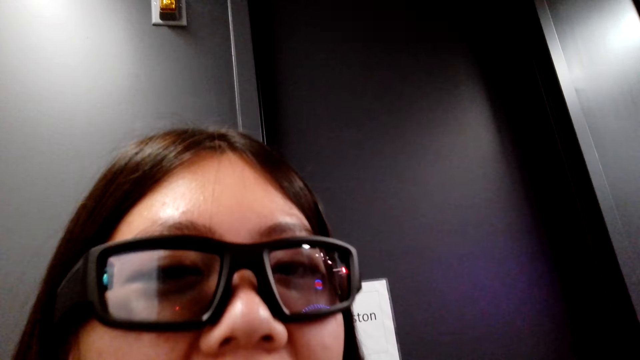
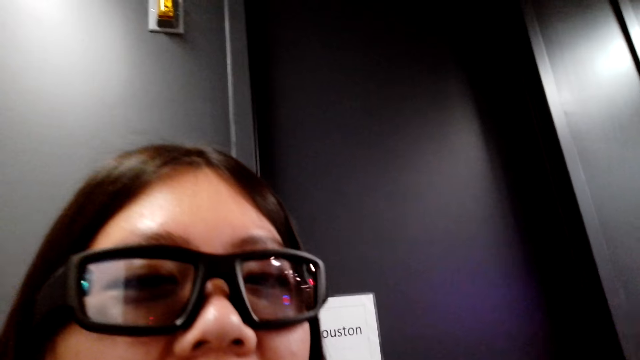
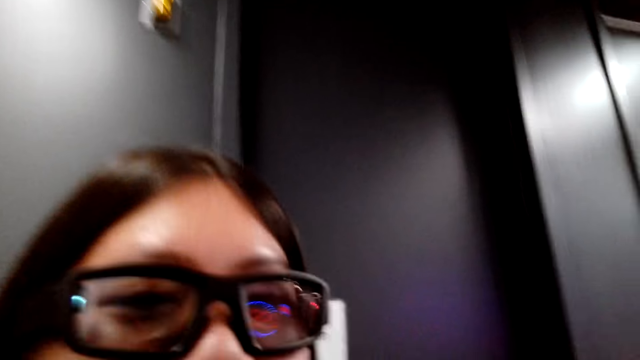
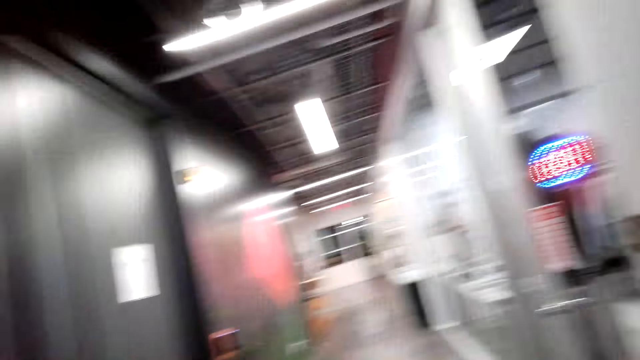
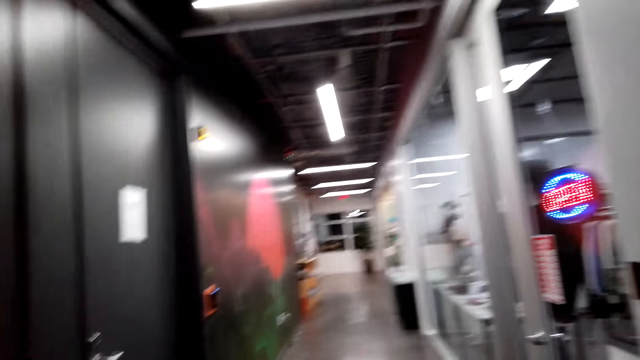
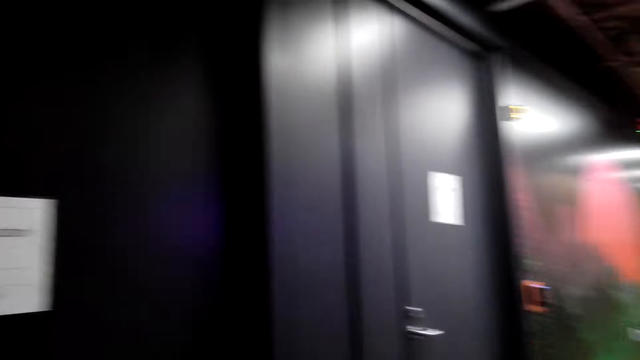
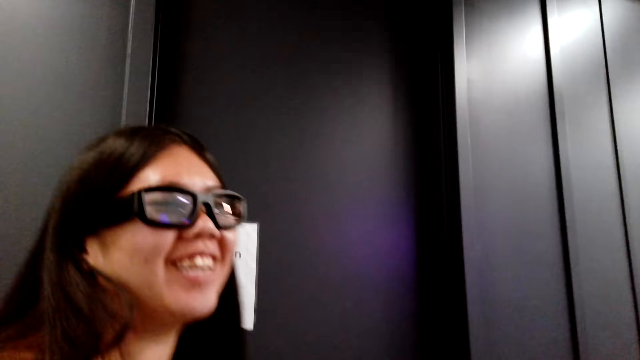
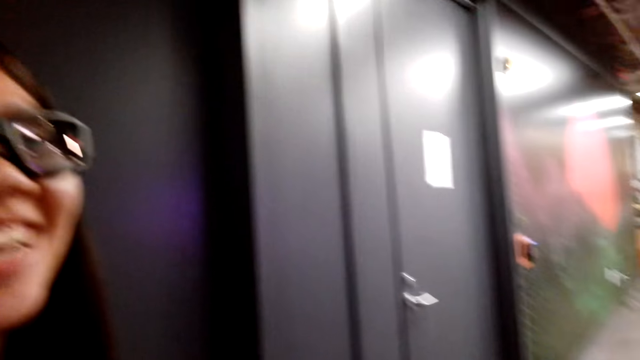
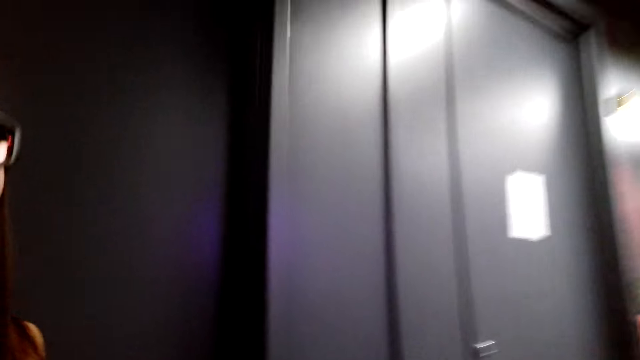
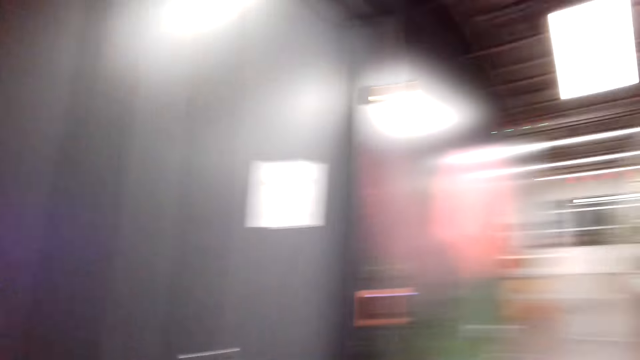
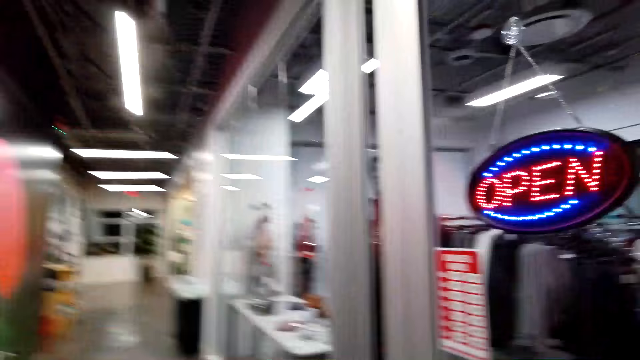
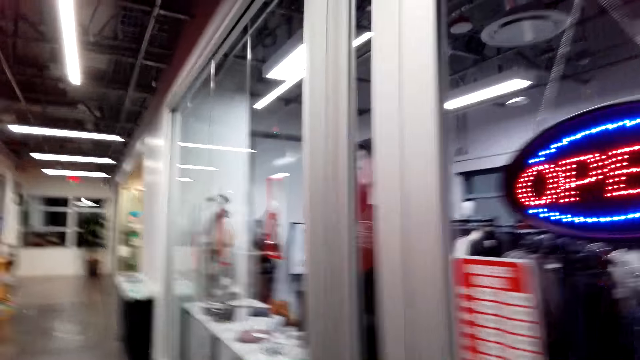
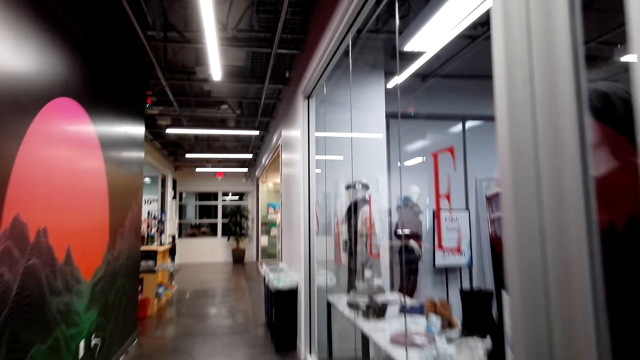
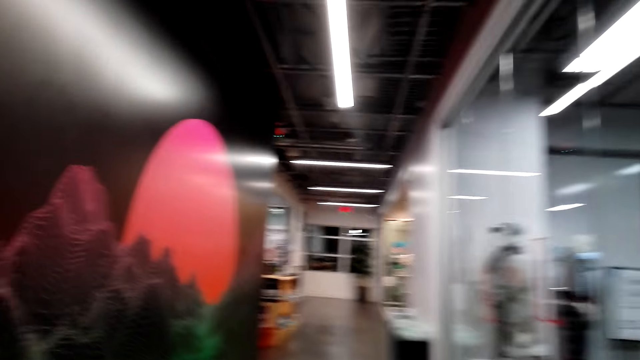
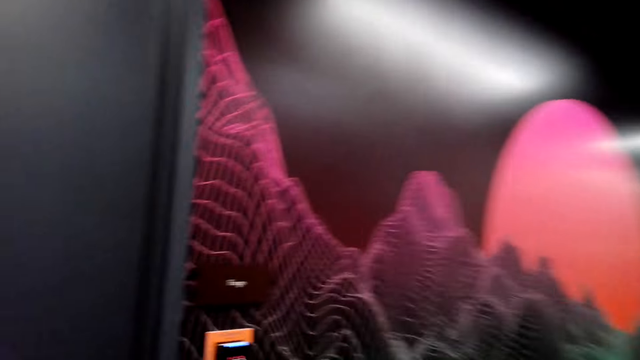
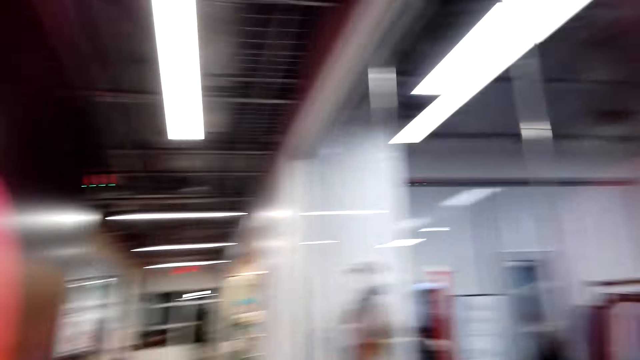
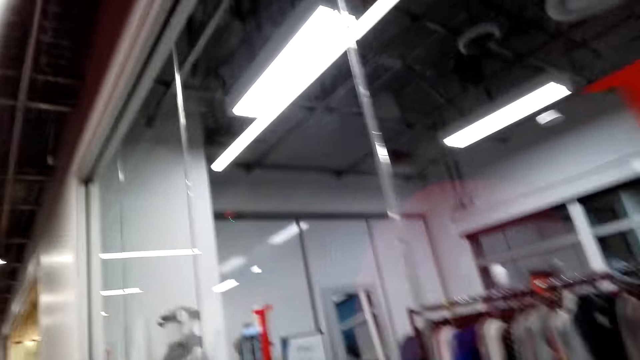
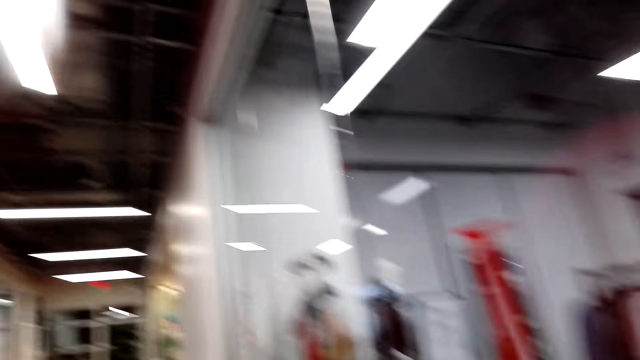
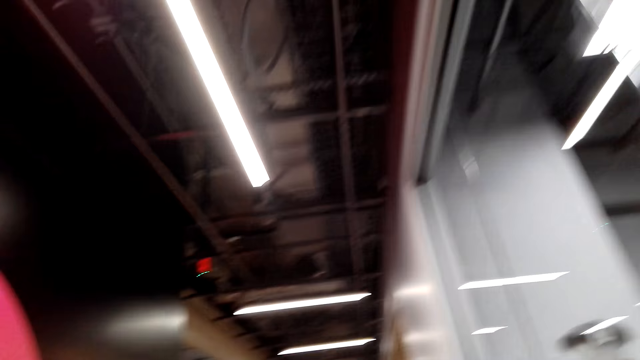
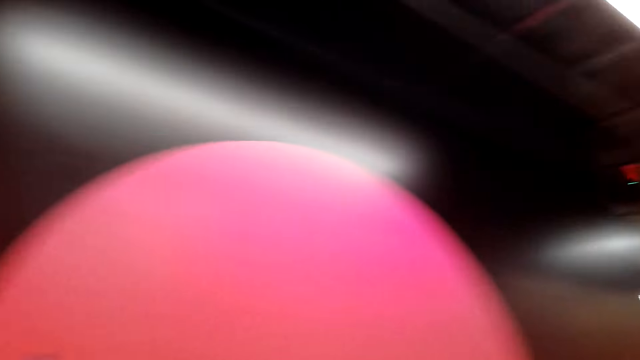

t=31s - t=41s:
The camera wearer talks to a woman. They walk around the store. The woman moves around.

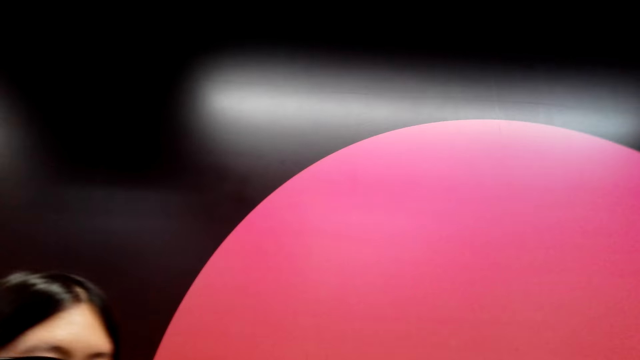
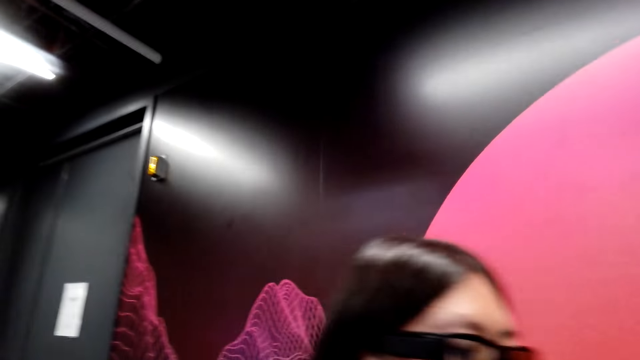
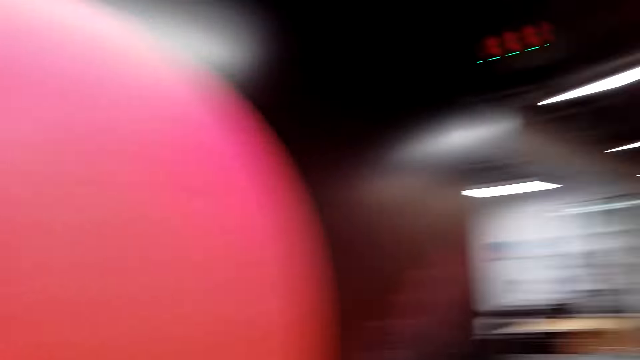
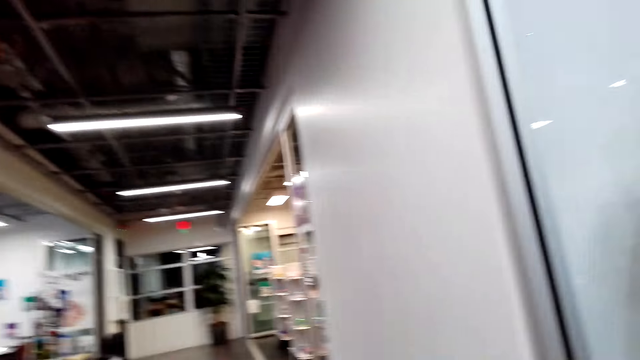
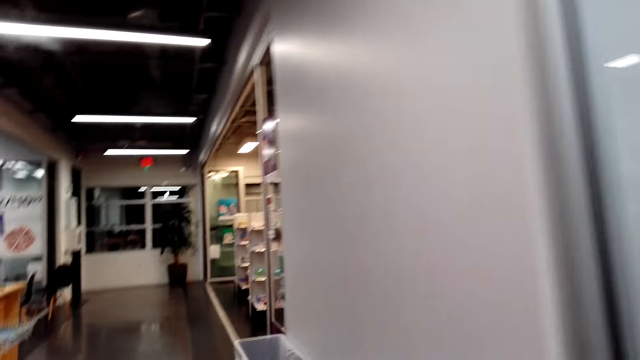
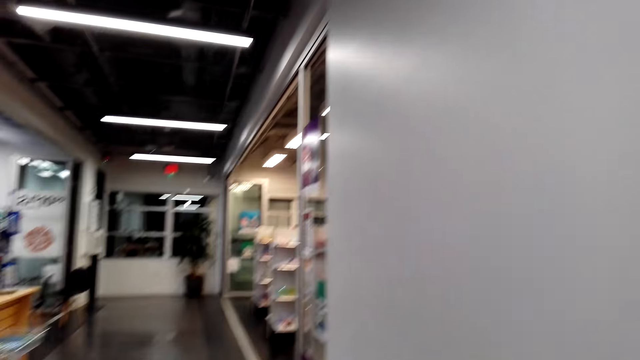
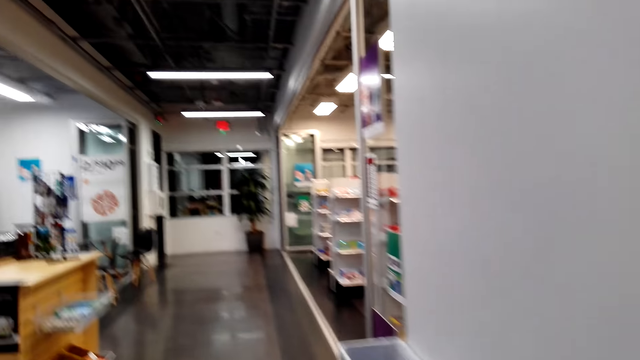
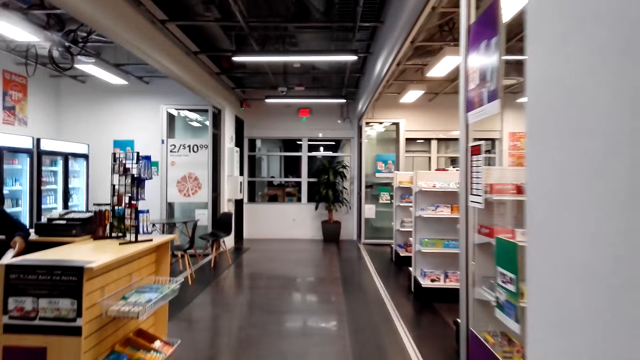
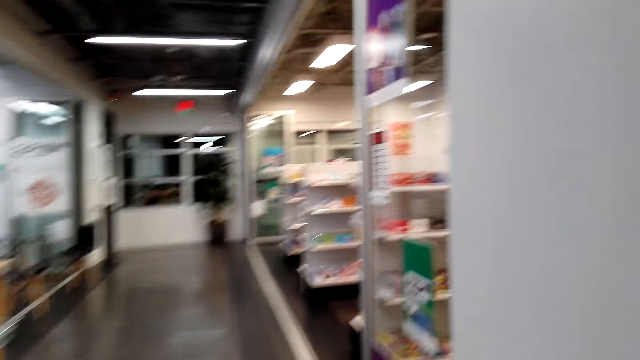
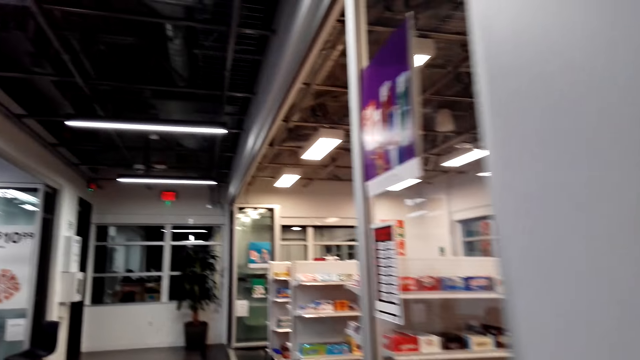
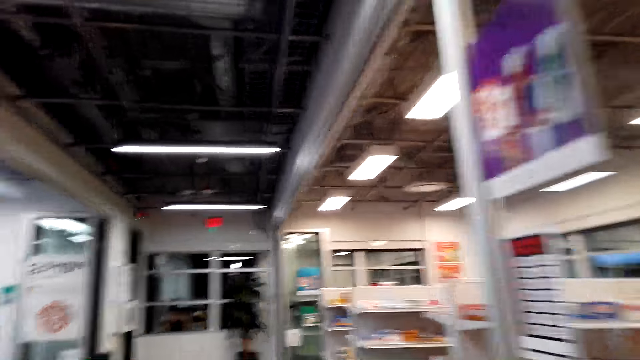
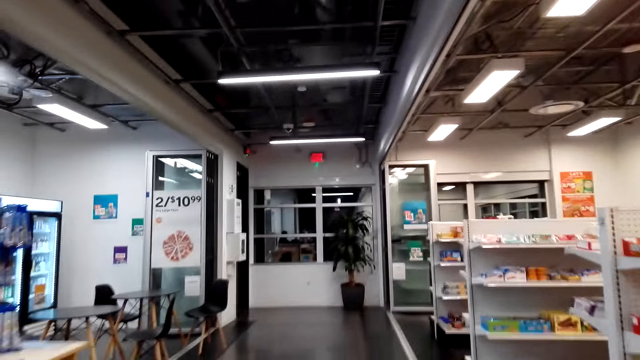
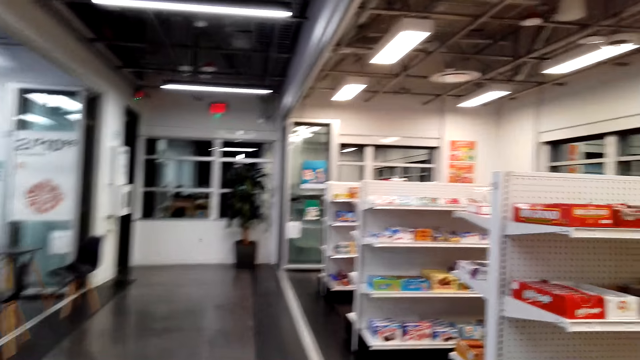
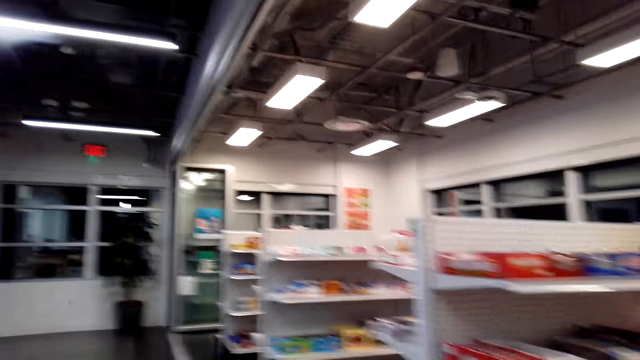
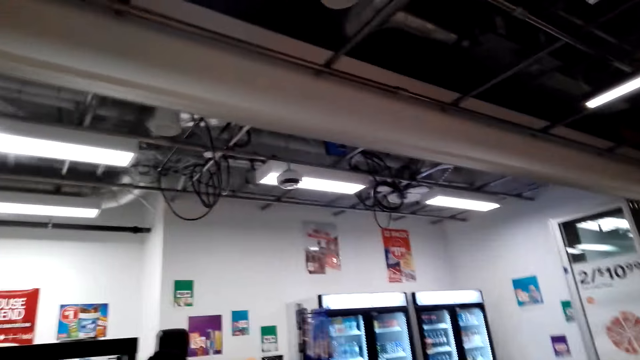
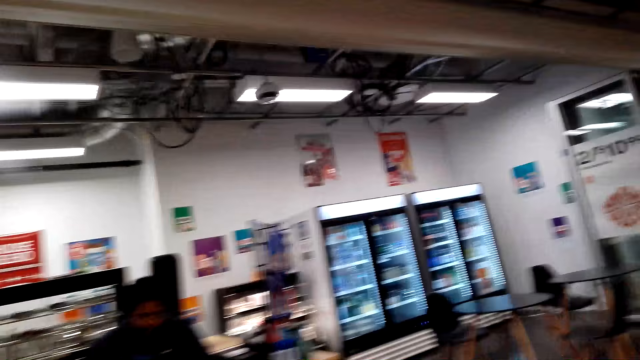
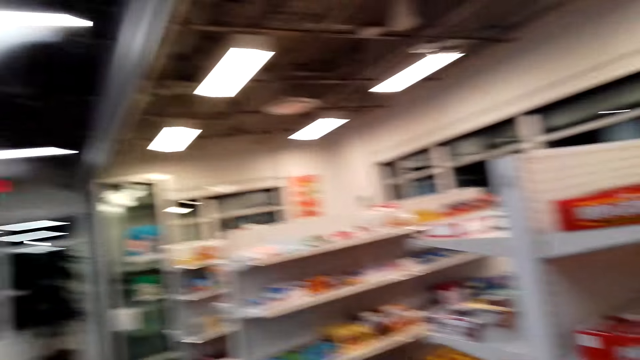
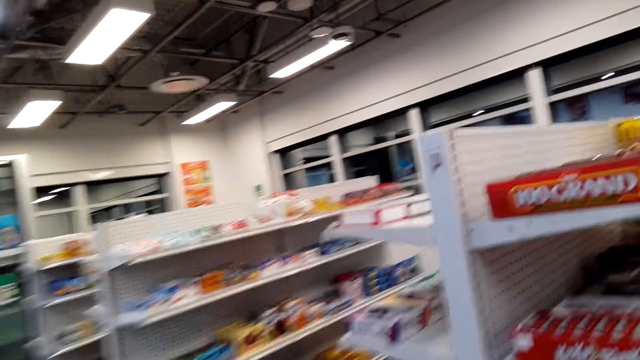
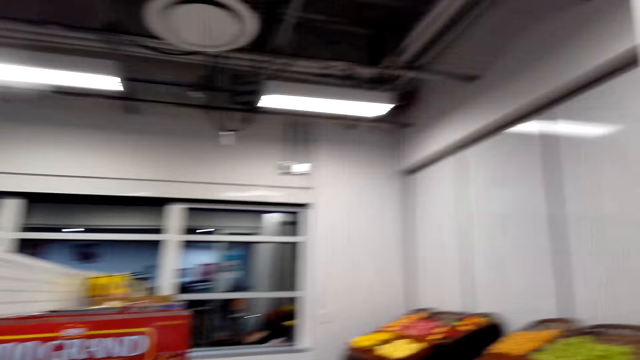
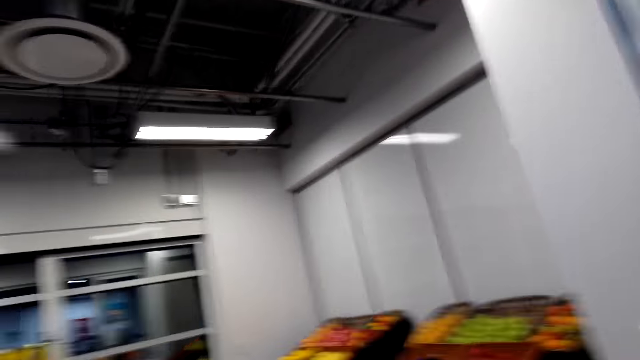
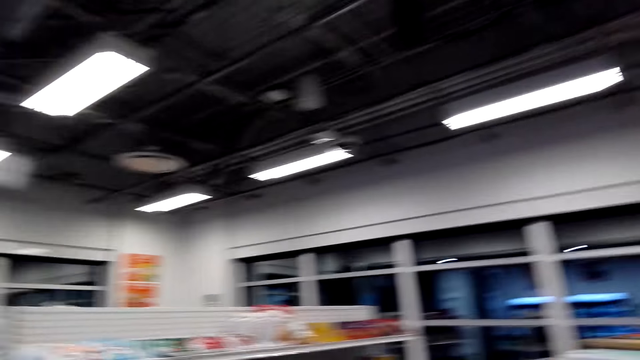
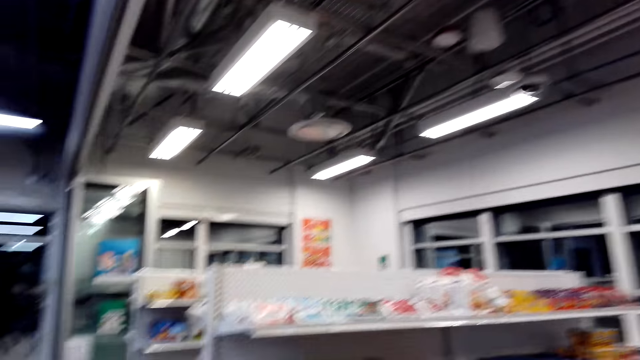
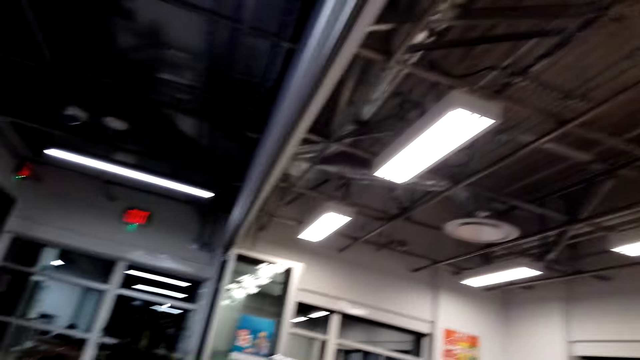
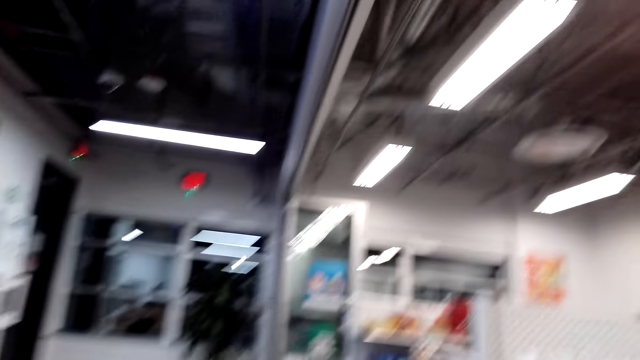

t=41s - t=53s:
The camera wearer dialogues with a person. They walk around the store. They dialogue with a cashier. They look around the store shelf. They move around. They talk to a woman.
